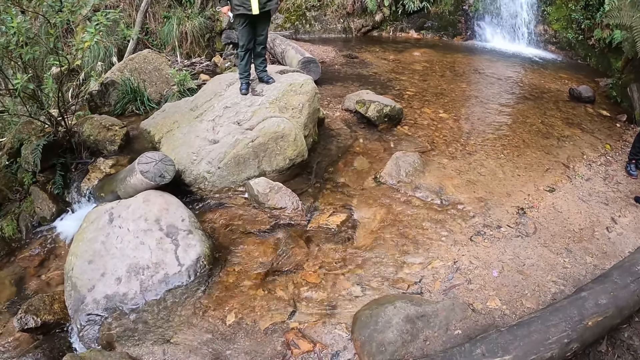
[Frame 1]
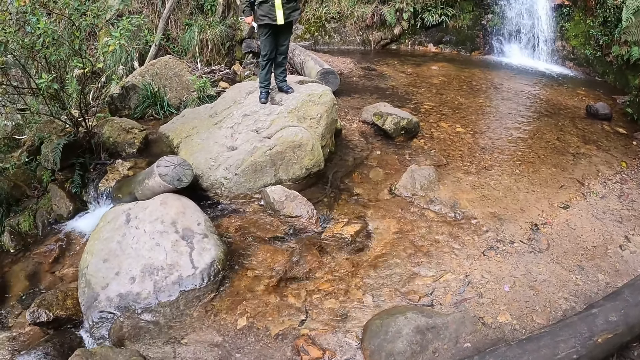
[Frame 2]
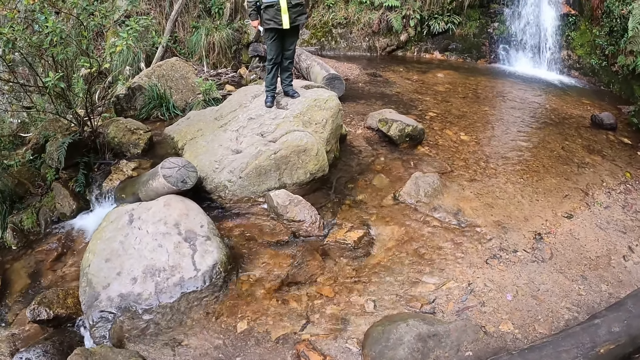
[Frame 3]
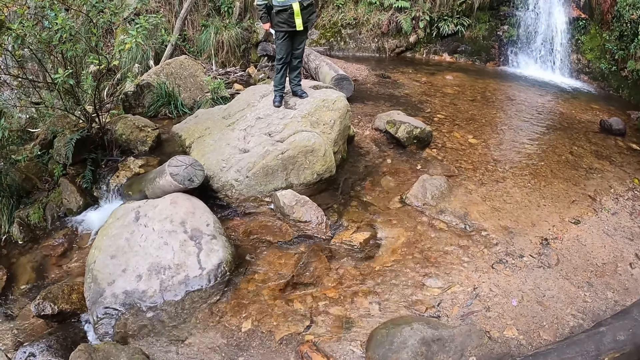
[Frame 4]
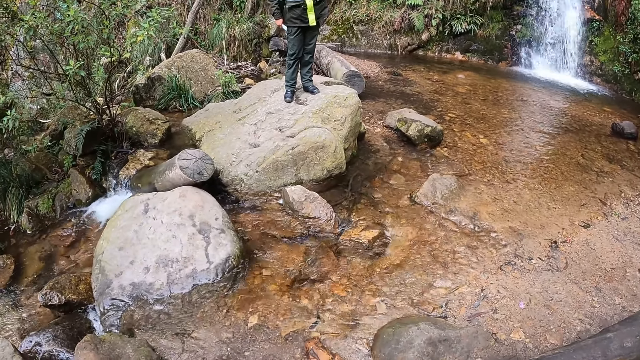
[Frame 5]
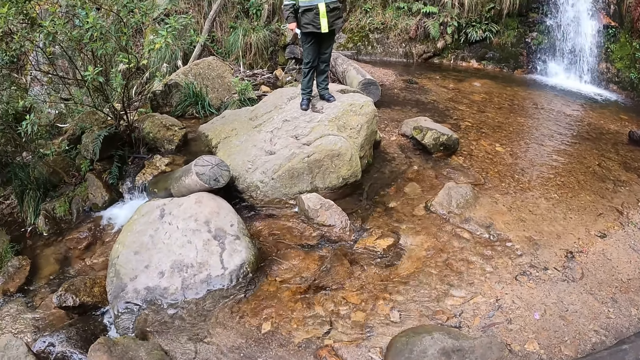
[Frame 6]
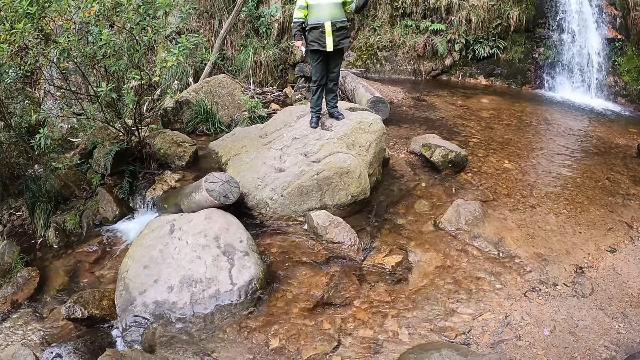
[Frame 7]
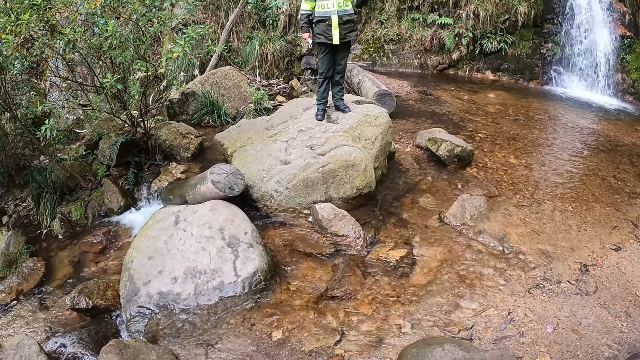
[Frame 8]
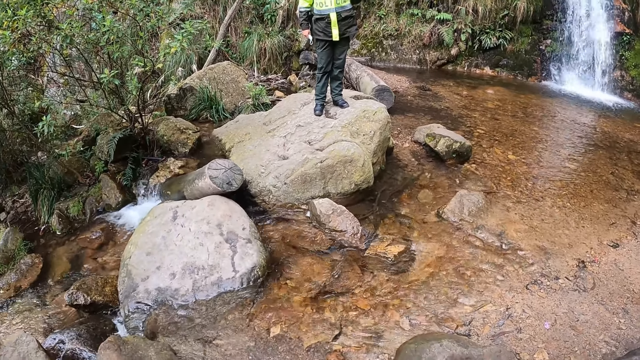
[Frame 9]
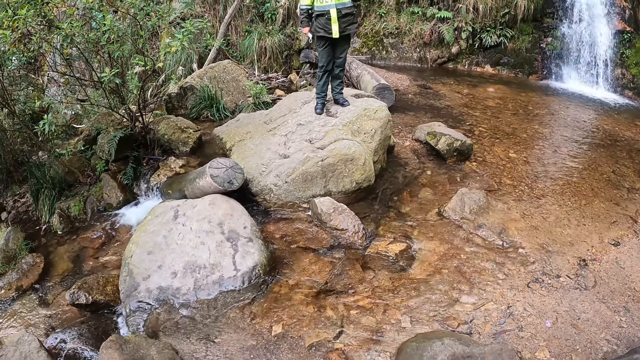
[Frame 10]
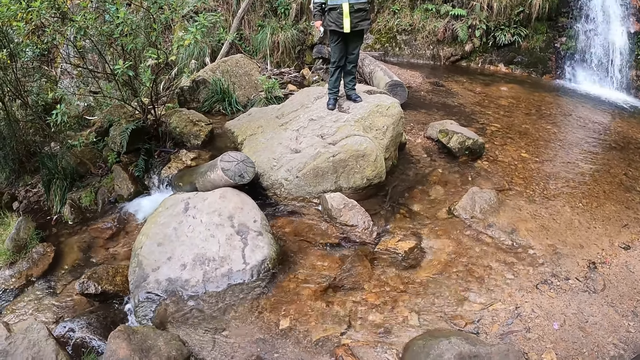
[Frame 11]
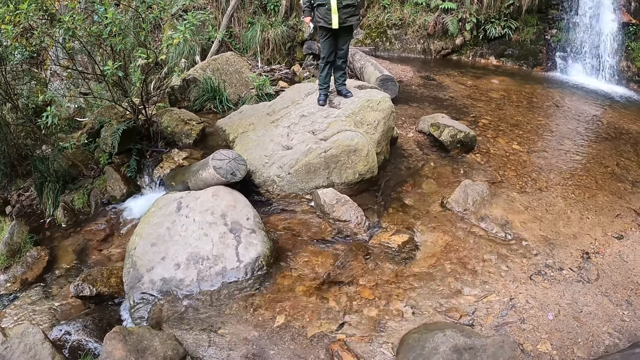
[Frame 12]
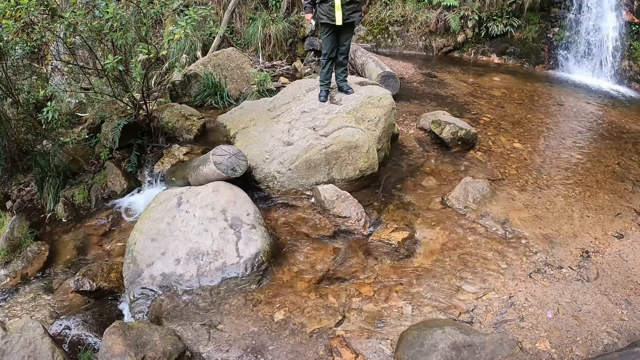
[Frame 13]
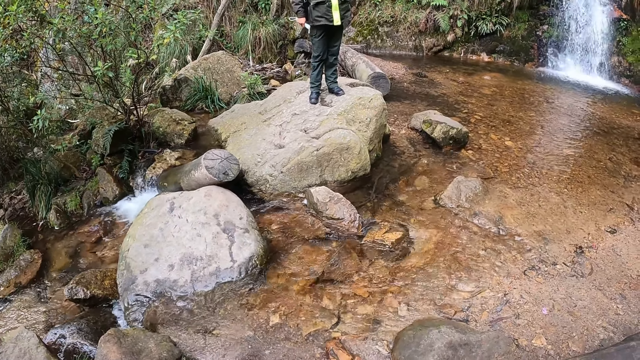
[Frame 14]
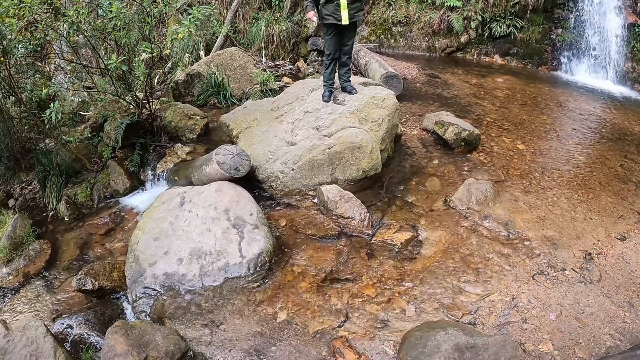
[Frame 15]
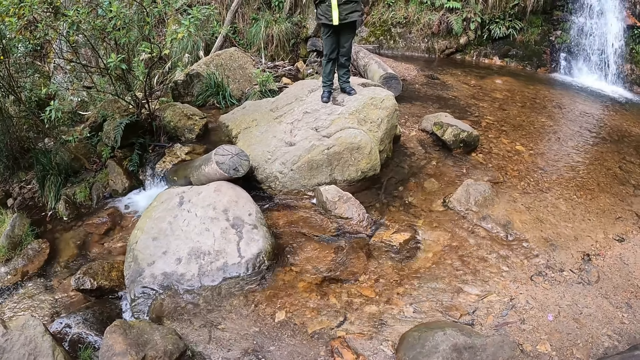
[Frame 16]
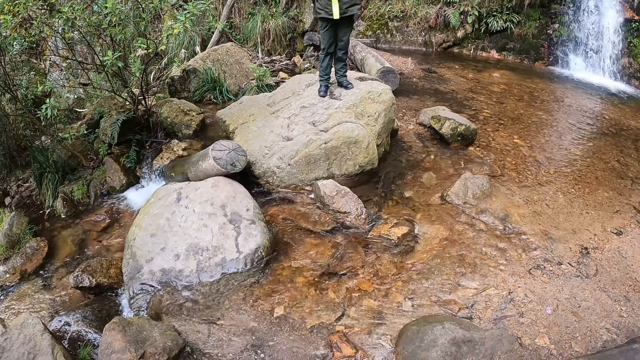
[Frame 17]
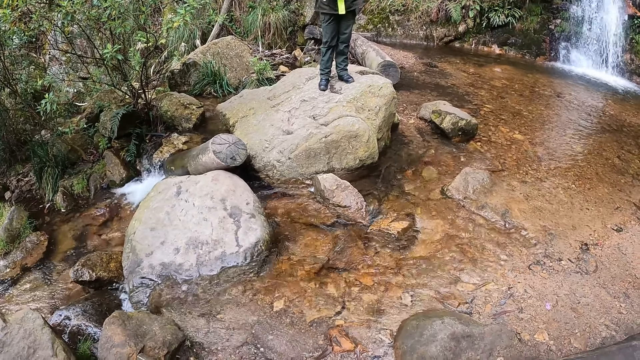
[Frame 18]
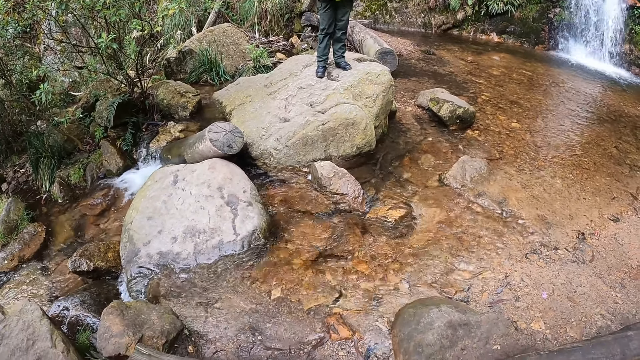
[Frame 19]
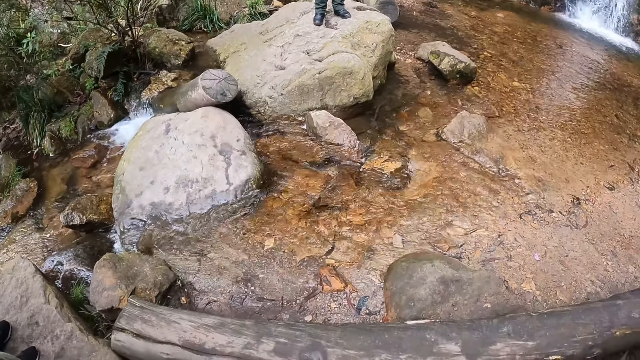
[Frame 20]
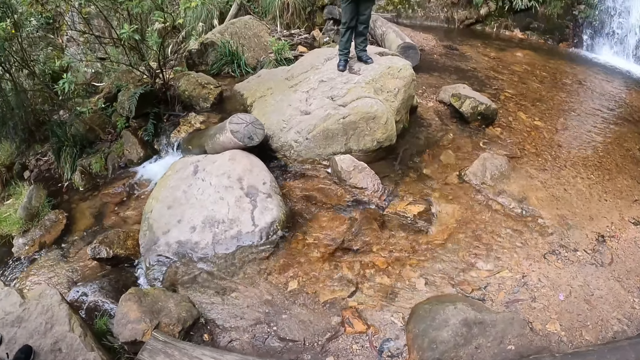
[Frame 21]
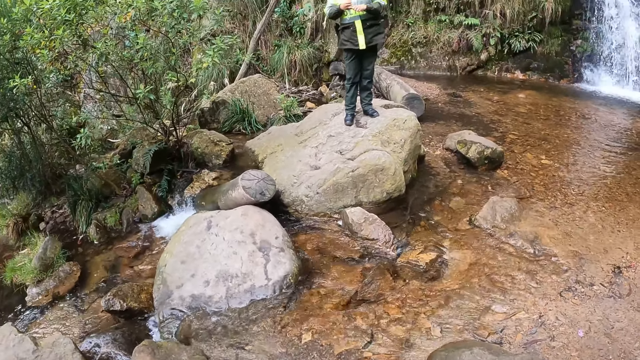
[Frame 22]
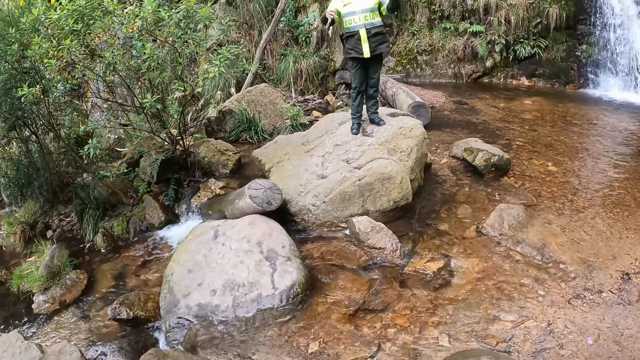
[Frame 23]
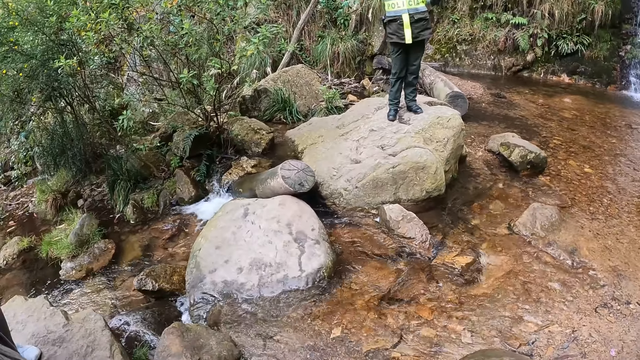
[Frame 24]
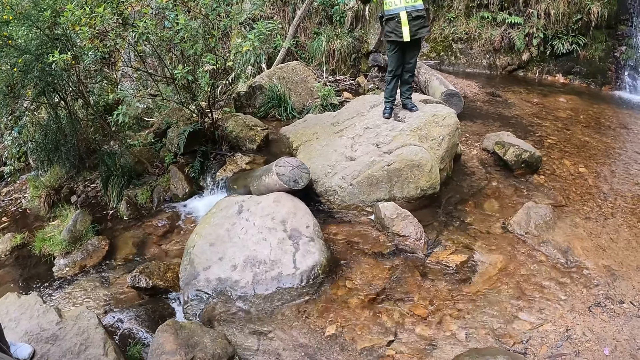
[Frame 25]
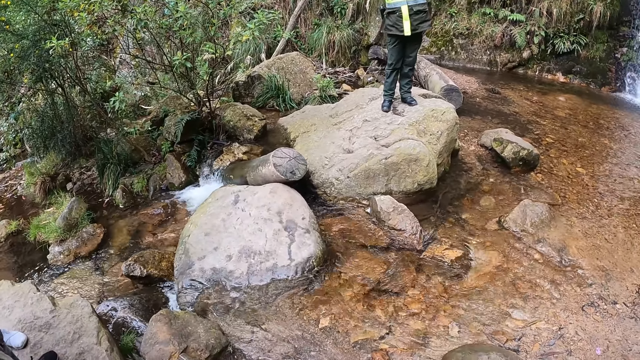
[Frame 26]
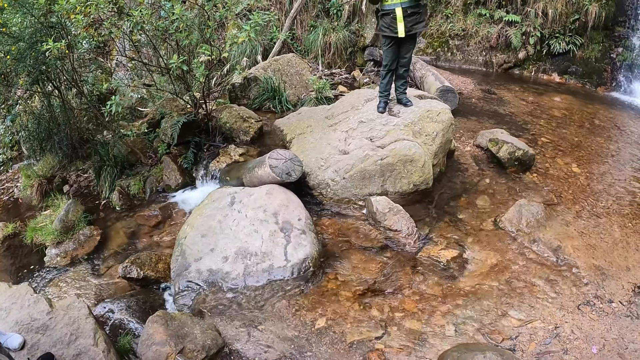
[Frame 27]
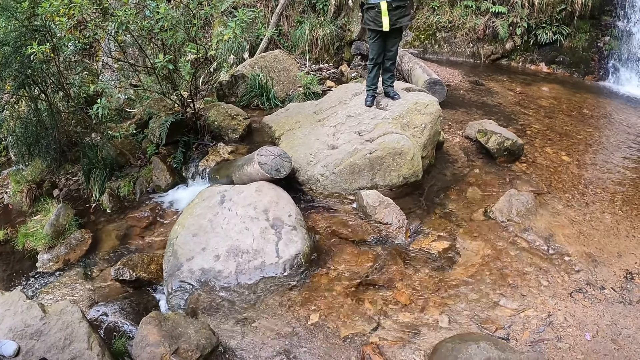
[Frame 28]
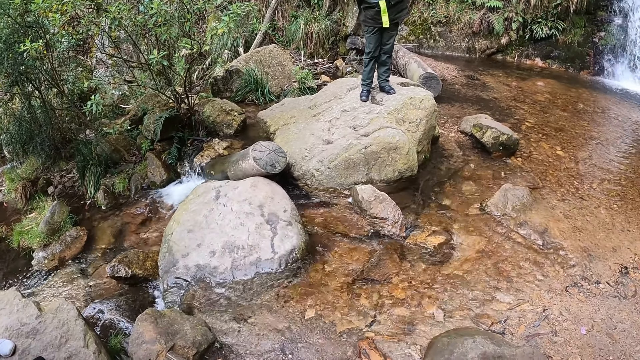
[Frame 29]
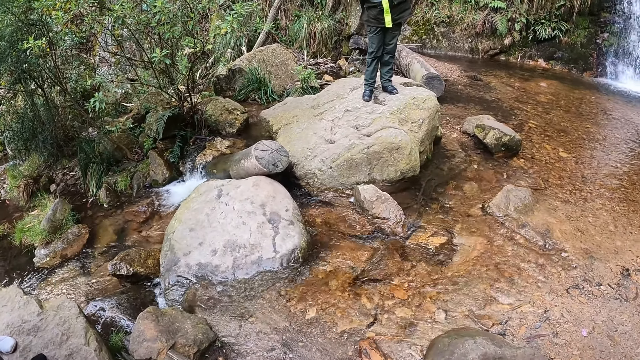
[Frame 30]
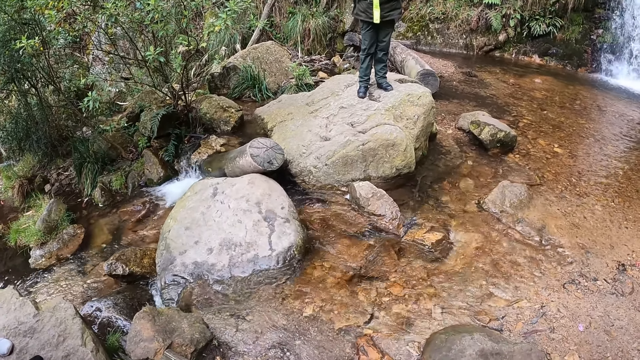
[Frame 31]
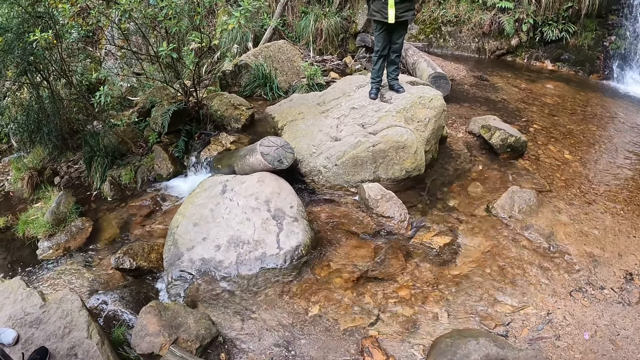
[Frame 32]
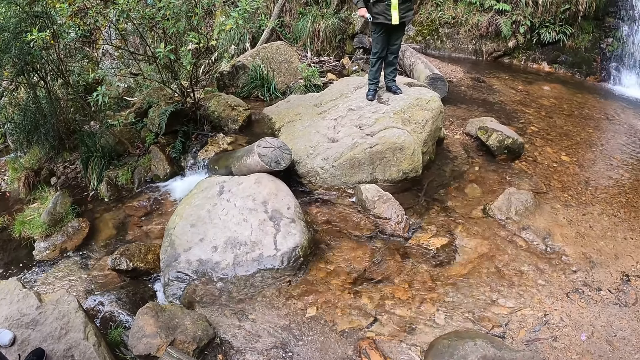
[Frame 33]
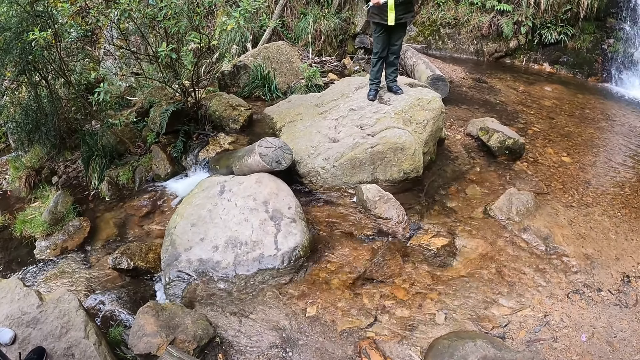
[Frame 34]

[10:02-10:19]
A man stands on the rock. The man interacts with the camera wearer and a group of people by the waterfall.

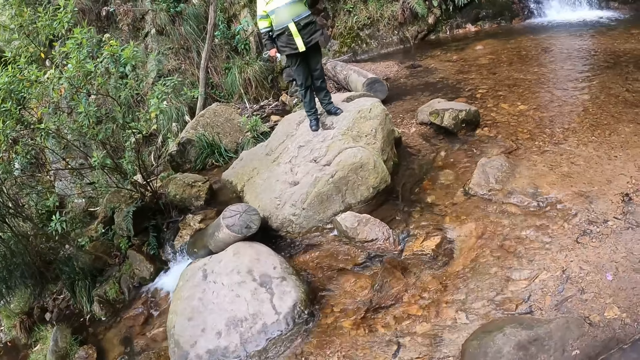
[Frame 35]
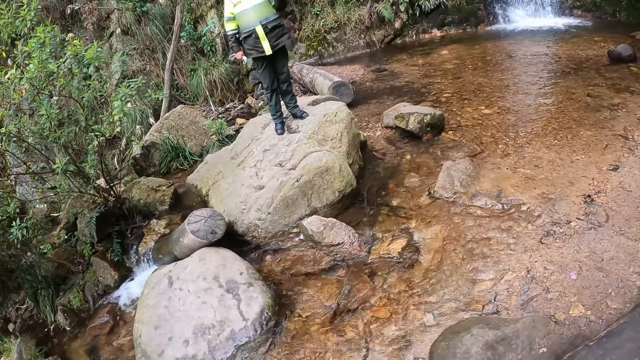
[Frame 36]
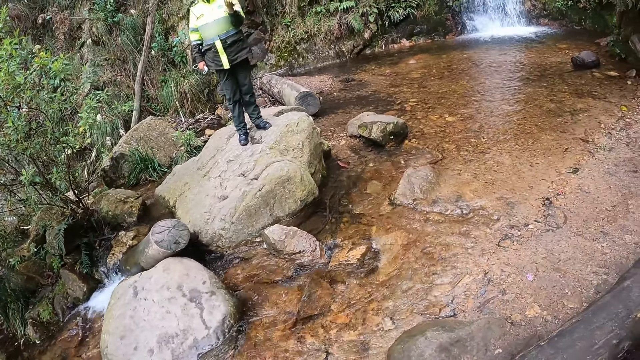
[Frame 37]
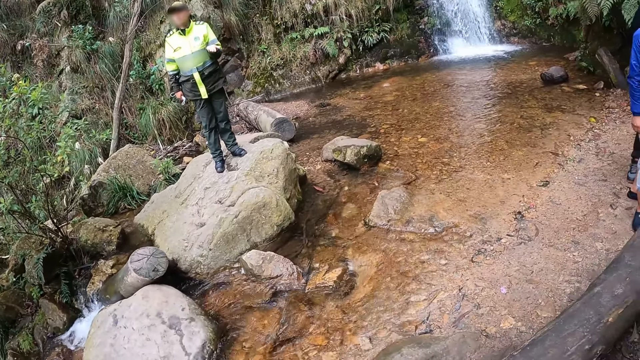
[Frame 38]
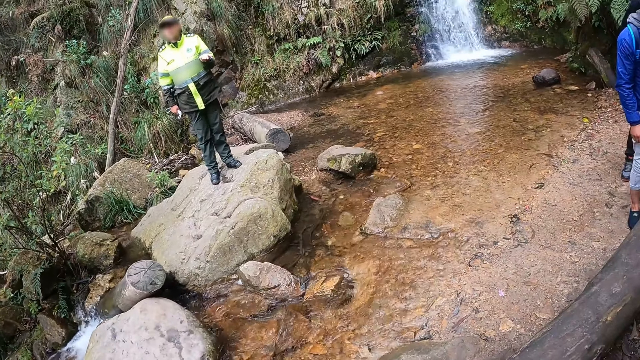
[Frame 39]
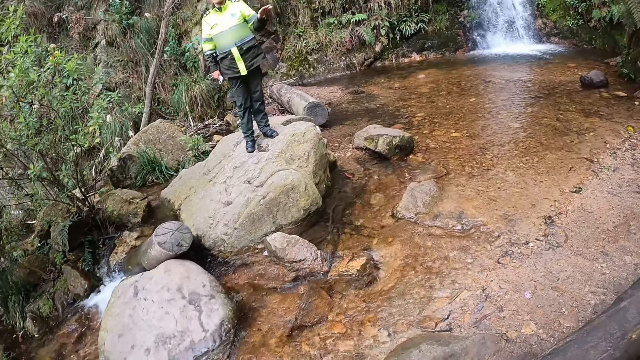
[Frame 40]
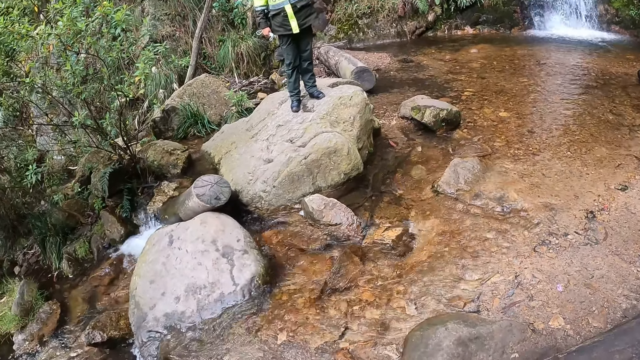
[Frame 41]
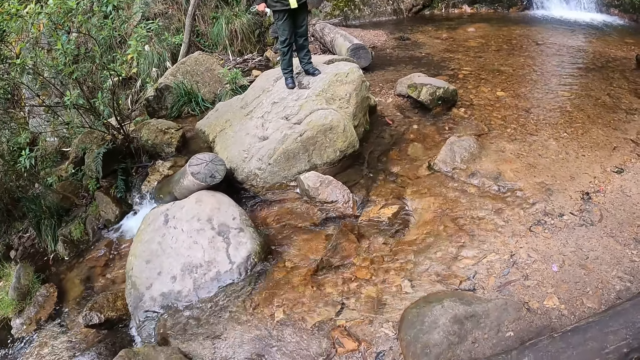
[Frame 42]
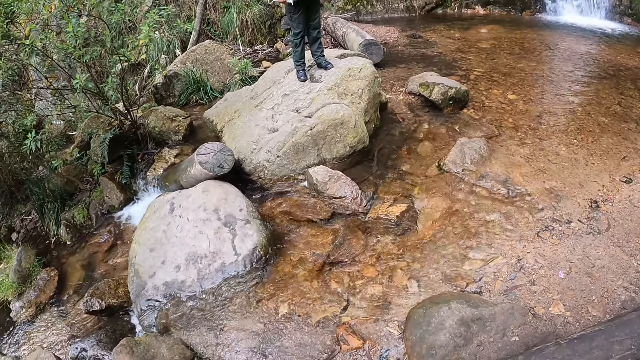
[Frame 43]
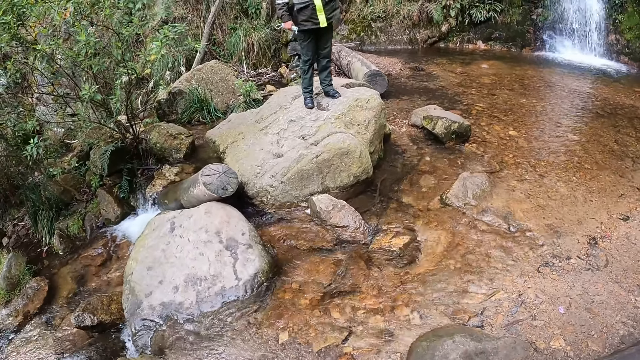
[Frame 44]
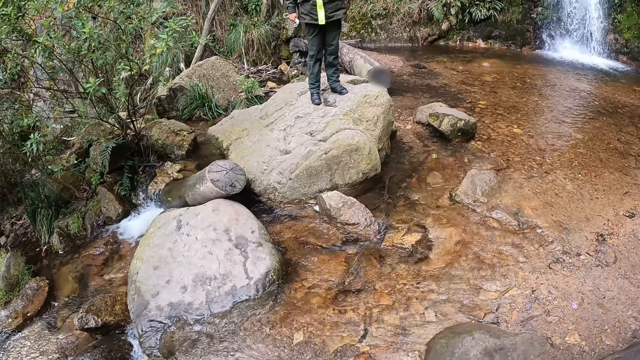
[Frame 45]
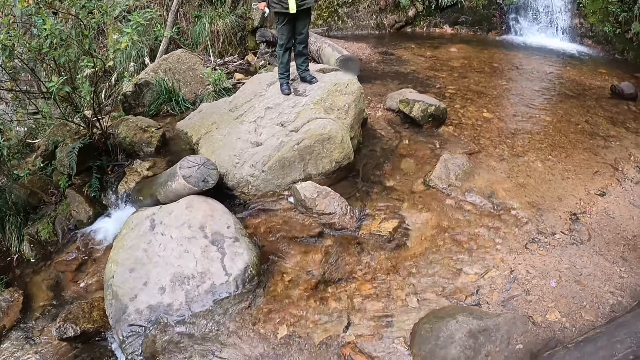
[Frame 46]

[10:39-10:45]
A person holds the mask on the right hand.
